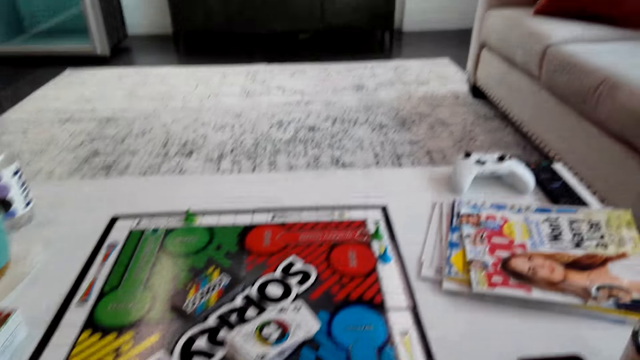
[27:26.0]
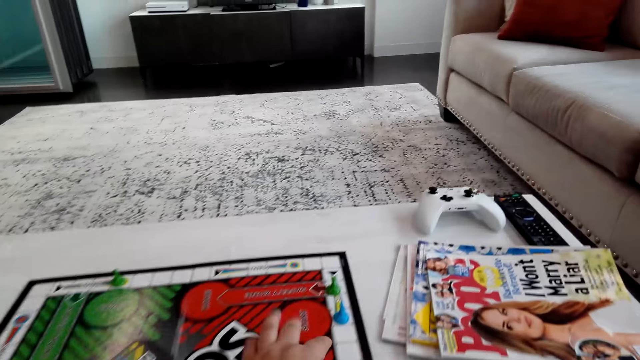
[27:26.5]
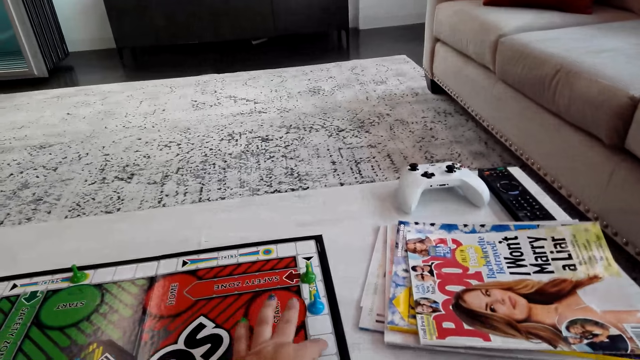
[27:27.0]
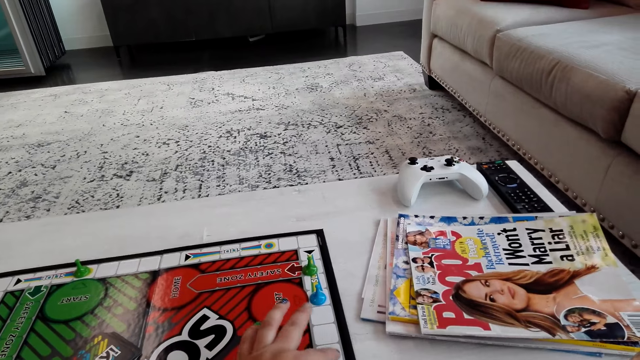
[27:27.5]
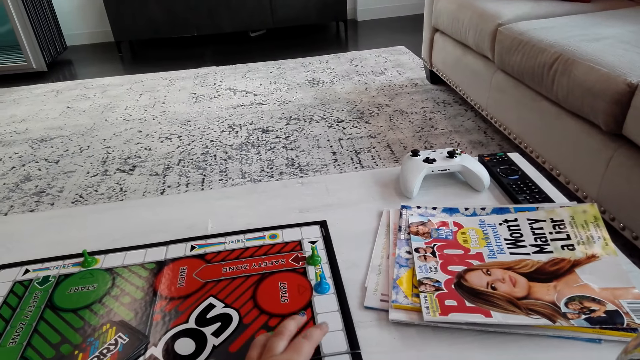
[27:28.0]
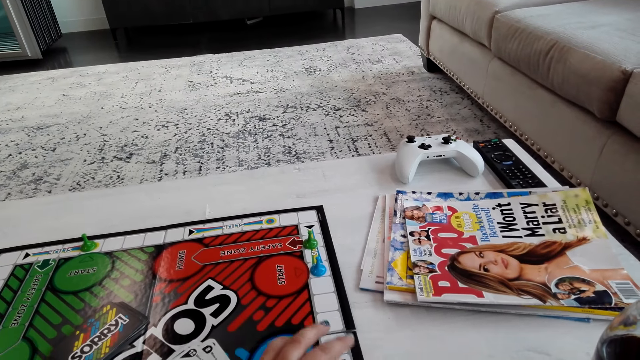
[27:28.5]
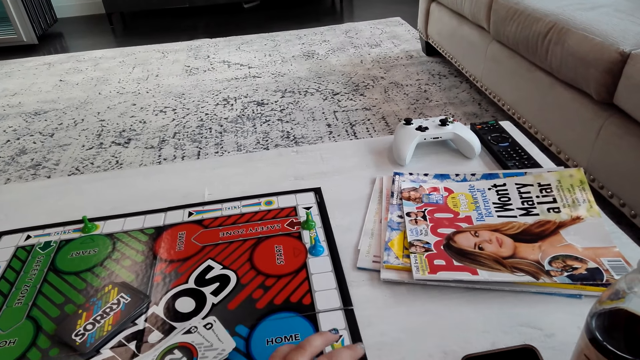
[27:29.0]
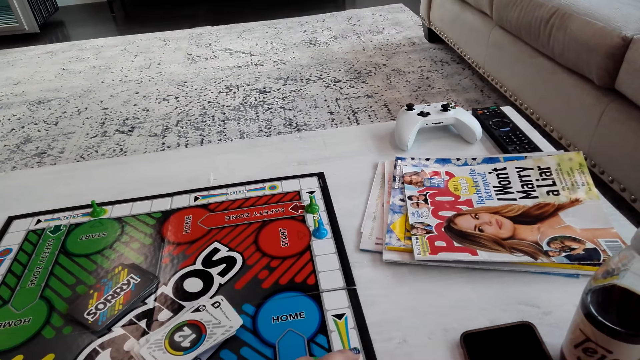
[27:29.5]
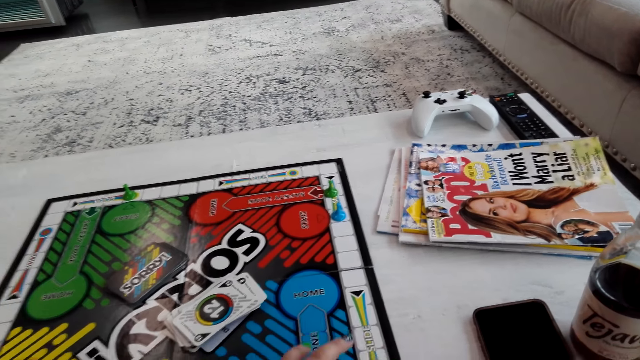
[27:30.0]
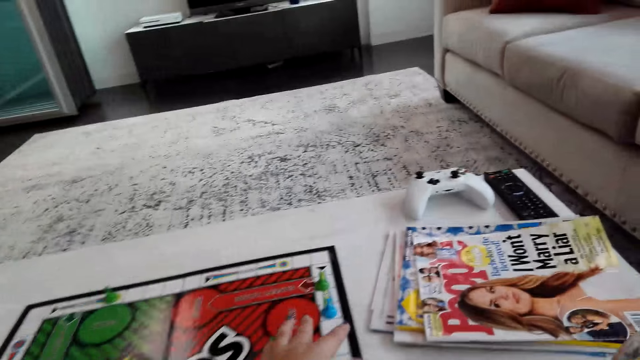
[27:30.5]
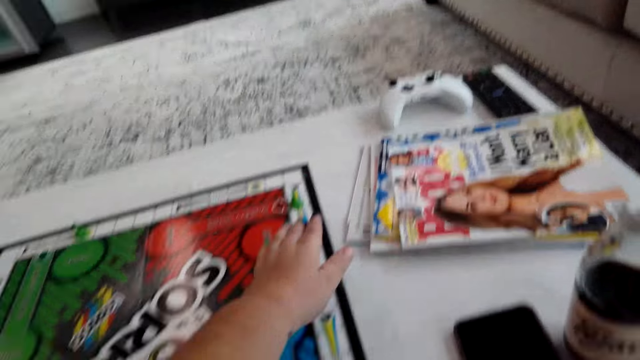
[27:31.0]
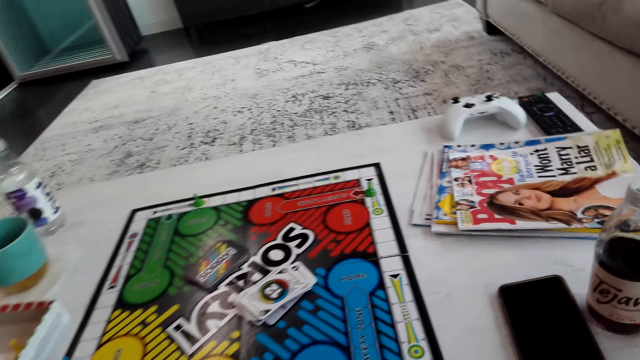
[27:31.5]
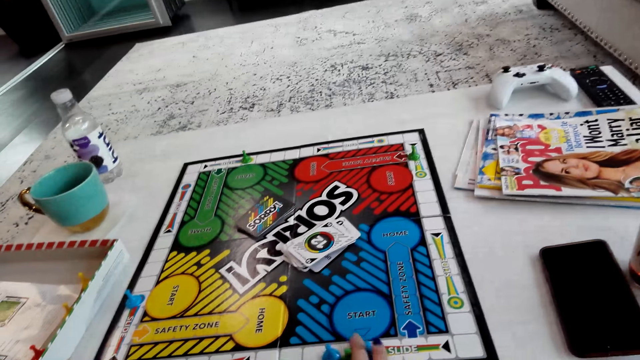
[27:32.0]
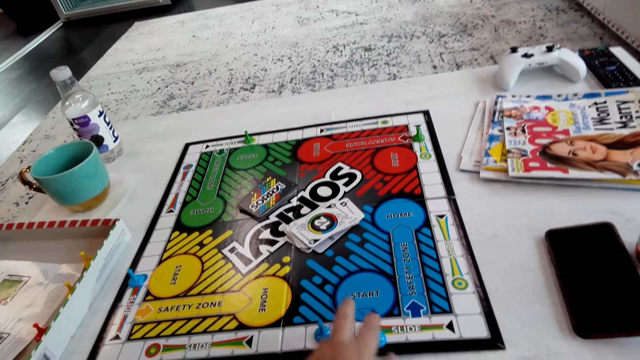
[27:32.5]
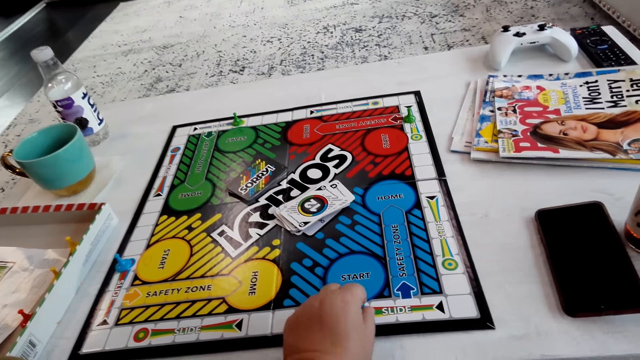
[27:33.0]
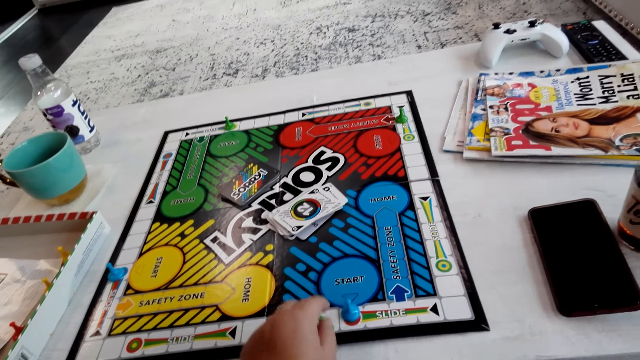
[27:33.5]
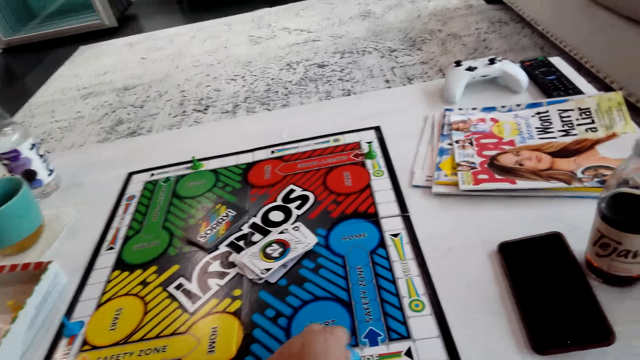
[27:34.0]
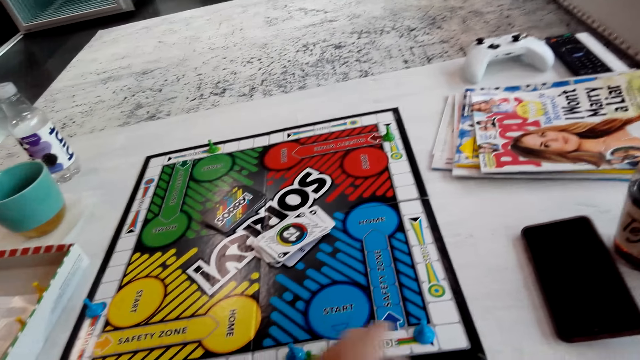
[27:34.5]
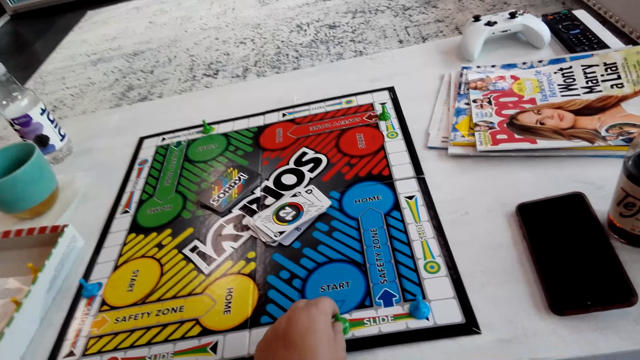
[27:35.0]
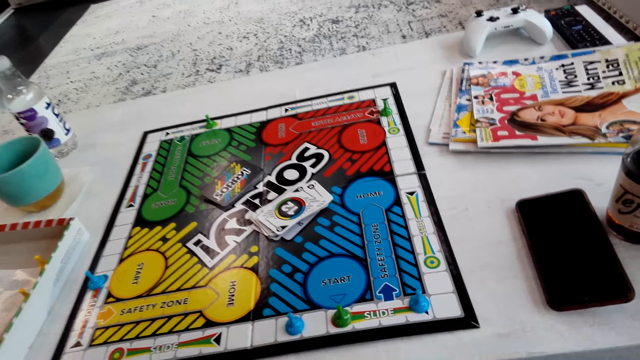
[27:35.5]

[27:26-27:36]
The camera wearer counts spaces on the board. They move a pawn on the board. They play the board game.

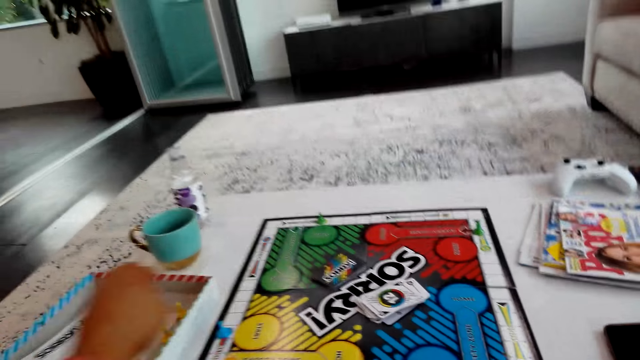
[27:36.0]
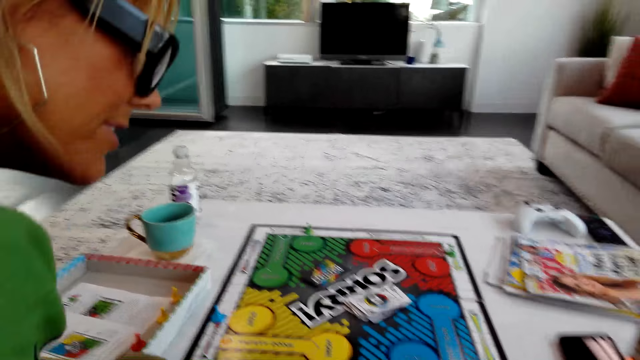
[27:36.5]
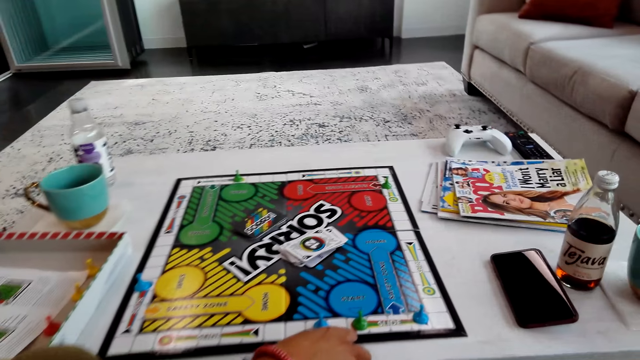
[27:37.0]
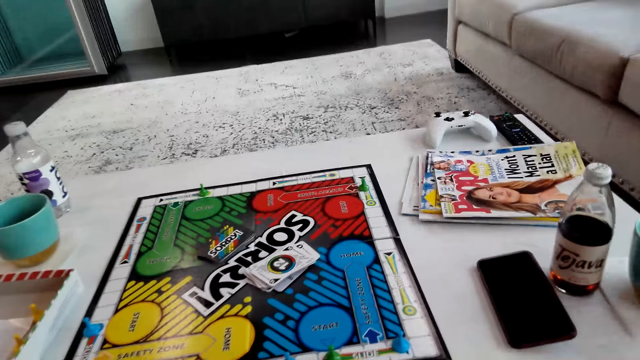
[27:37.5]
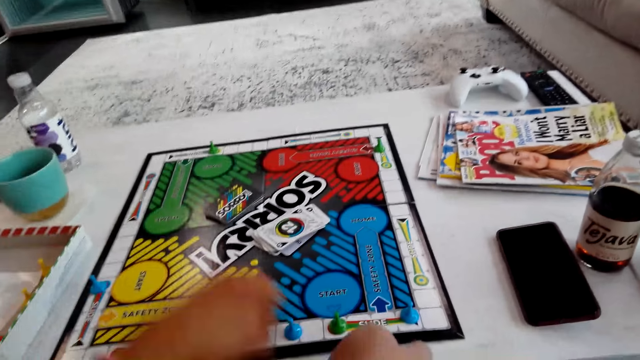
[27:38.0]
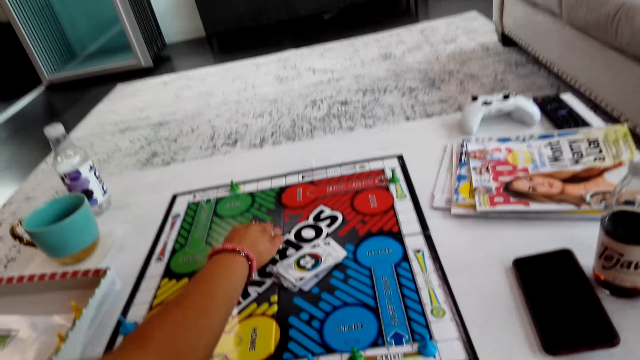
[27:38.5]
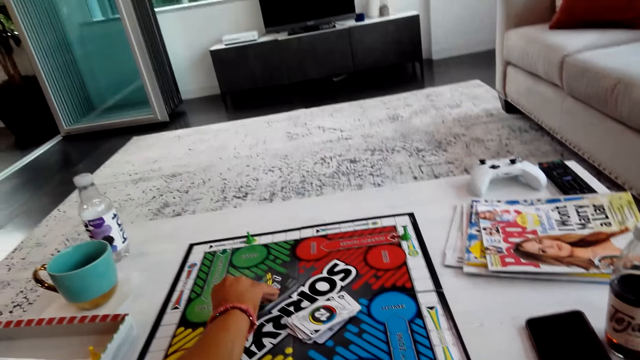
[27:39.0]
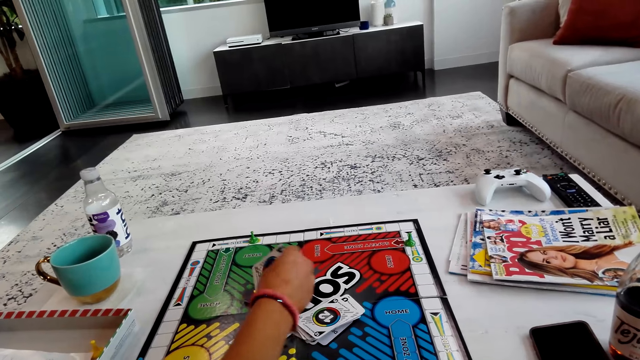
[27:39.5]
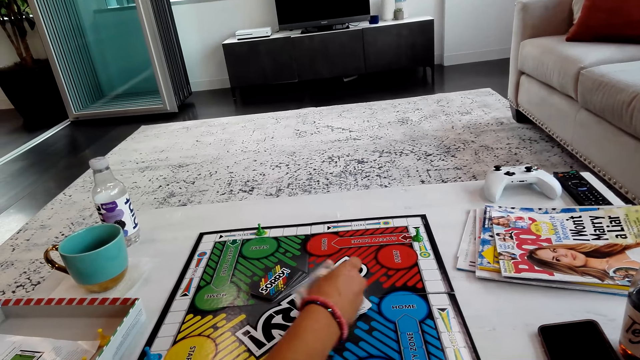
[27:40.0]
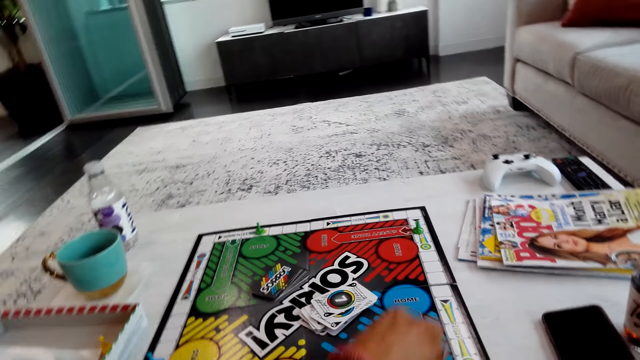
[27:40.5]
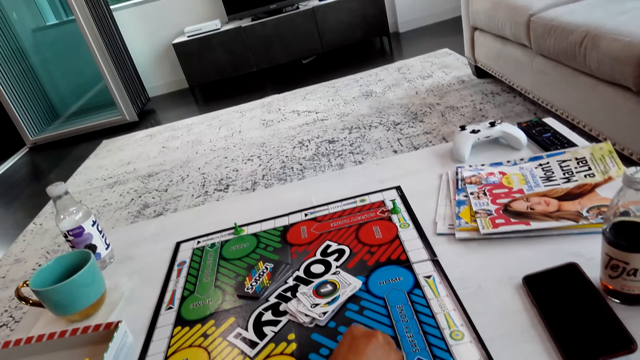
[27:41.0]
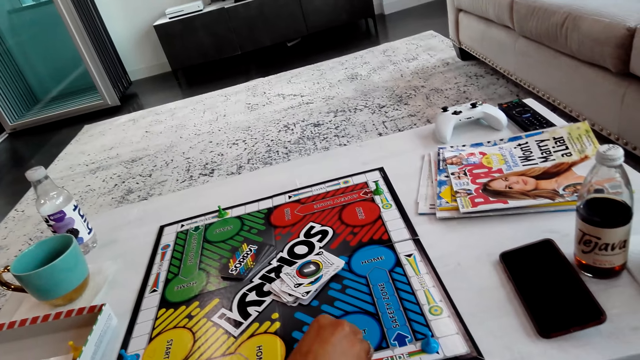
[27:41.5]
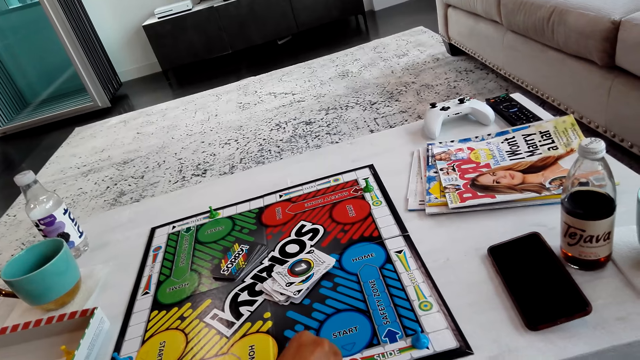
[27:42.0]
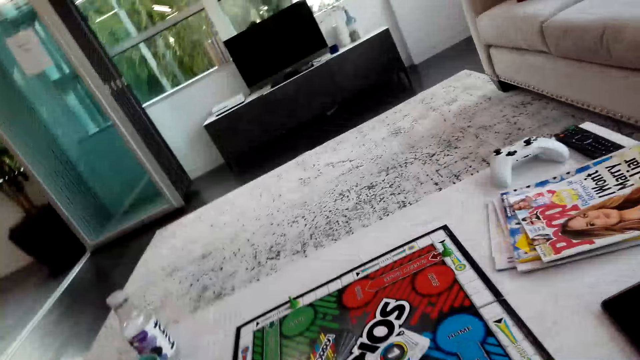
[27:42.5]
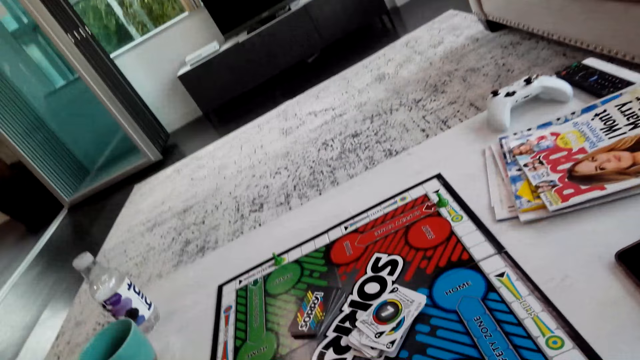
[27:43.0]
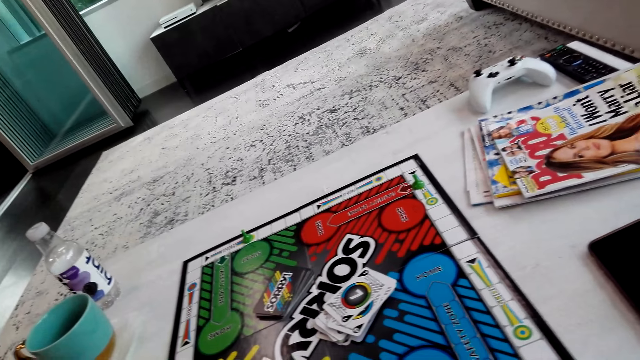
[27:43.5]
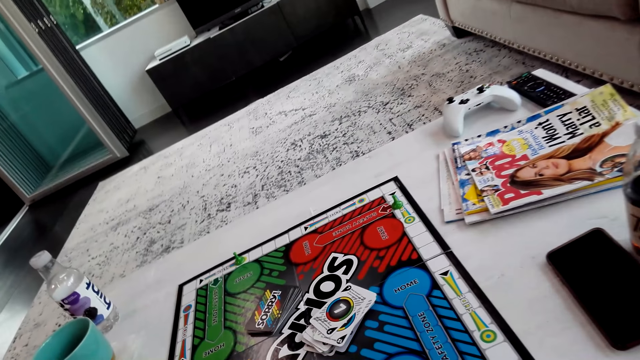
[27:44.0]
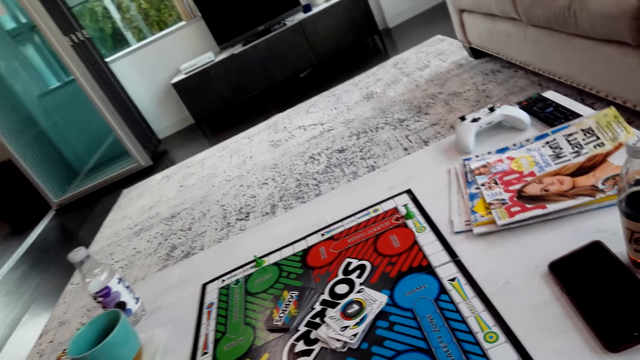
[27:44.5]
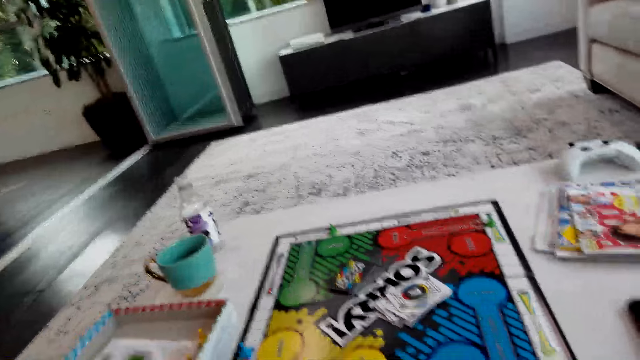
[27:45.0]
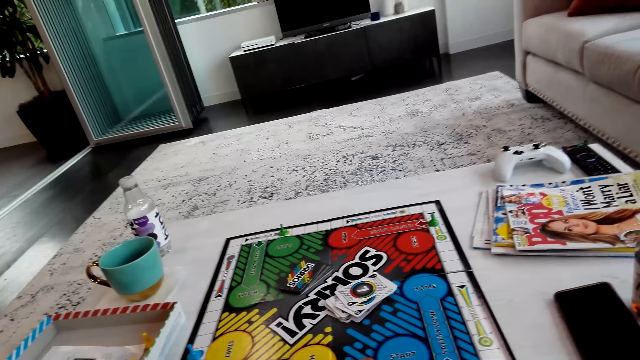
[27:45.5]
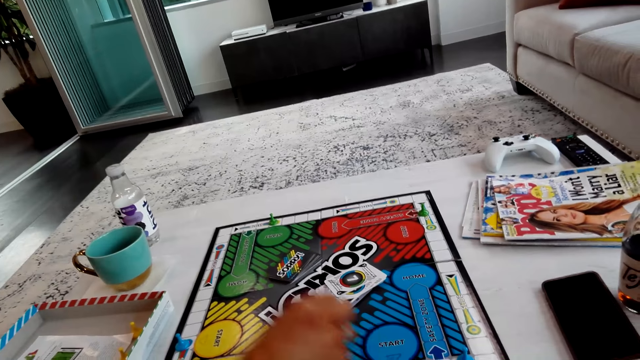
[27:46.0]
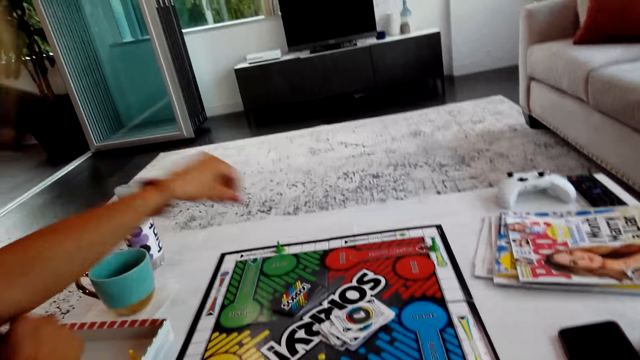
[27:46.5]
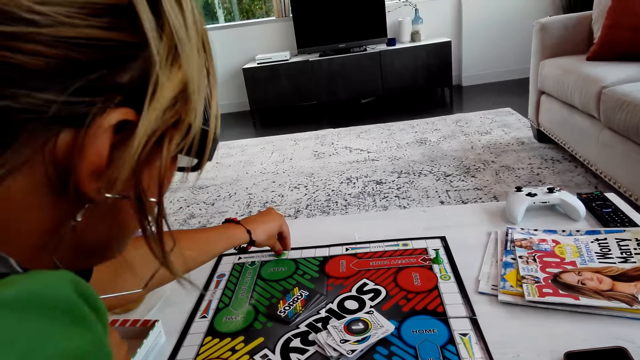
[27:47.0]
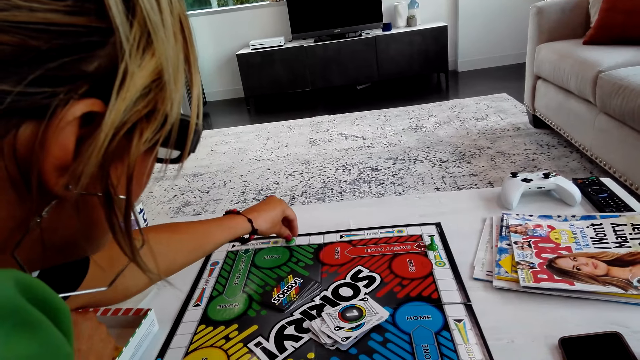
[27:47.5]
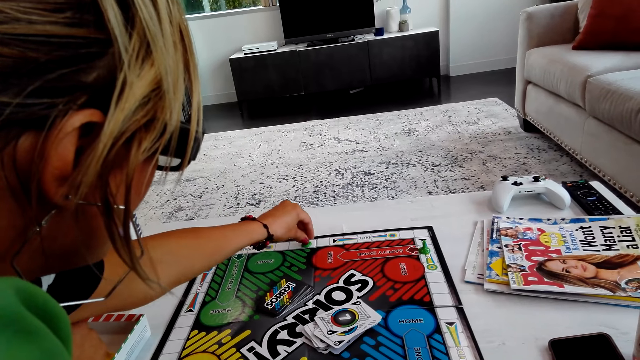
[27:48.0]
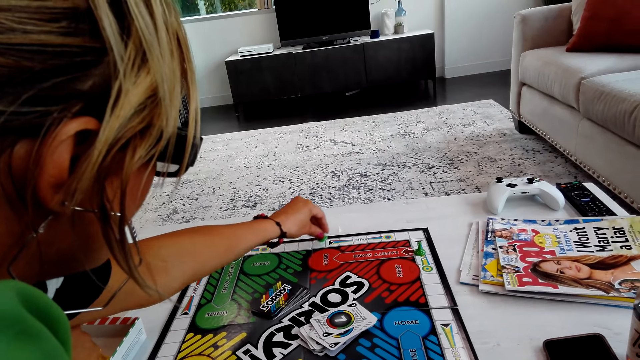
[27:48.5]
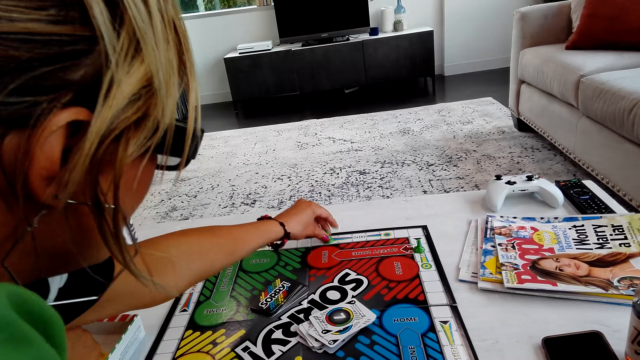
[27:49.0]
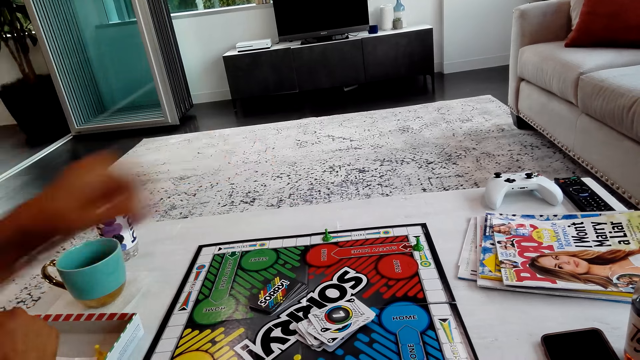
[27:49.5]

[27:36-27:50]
A lady interacts with the camera wearer. The lady picks a card on a board, turns the card, puts the card on the board, moves a pawn on the board and plays the board game. The camera wearer interacts with the lady. The lady plays the board game.
